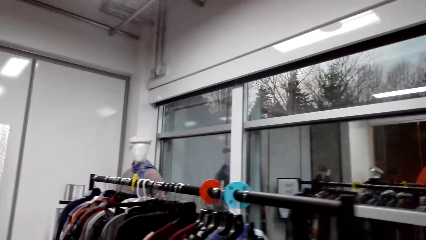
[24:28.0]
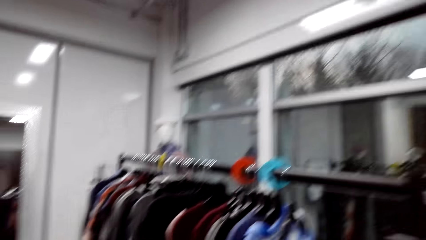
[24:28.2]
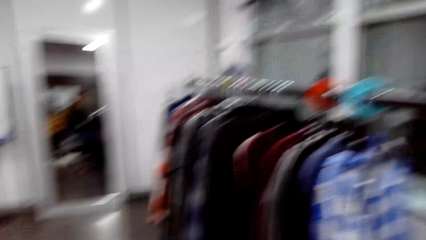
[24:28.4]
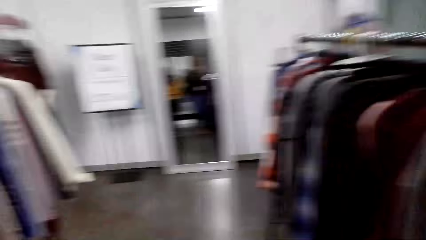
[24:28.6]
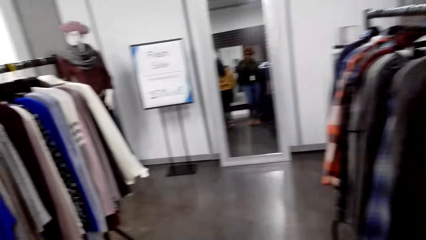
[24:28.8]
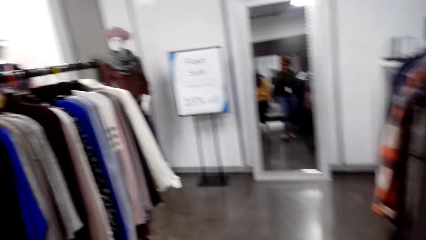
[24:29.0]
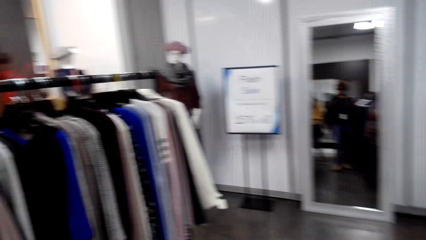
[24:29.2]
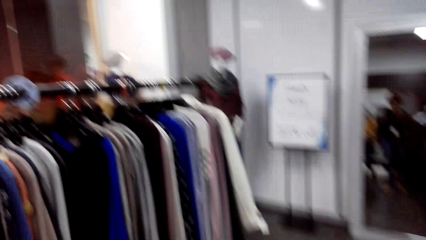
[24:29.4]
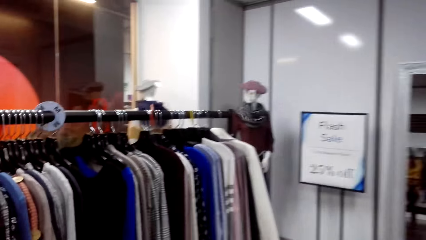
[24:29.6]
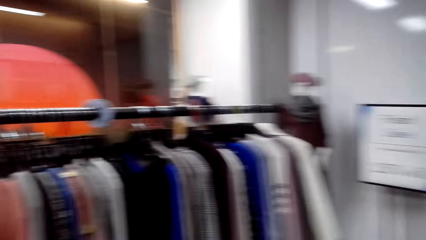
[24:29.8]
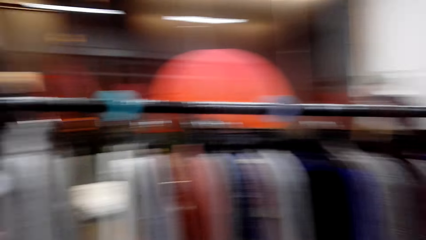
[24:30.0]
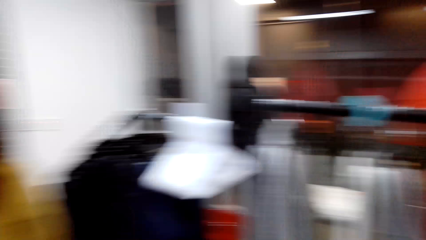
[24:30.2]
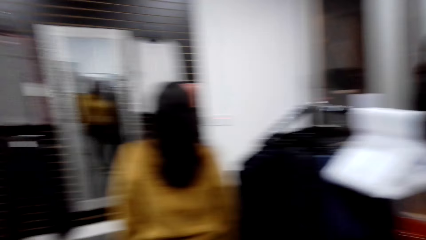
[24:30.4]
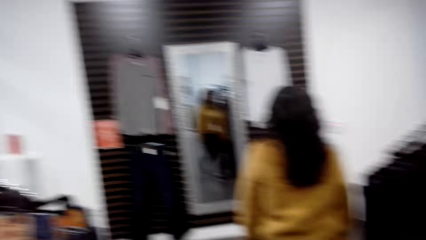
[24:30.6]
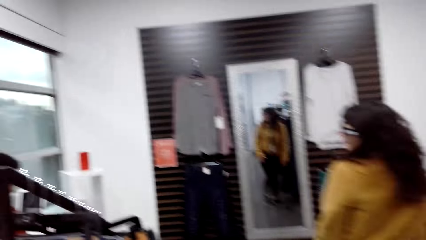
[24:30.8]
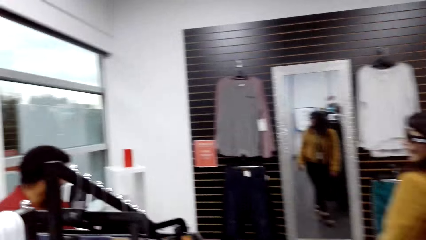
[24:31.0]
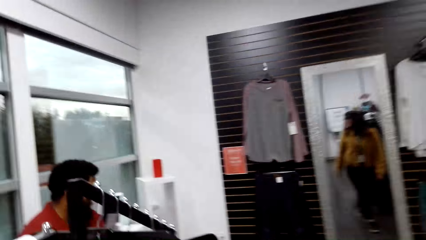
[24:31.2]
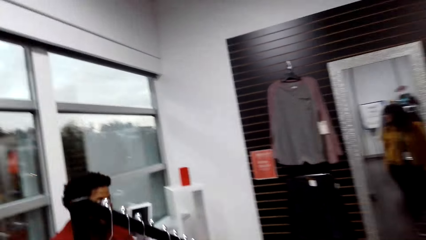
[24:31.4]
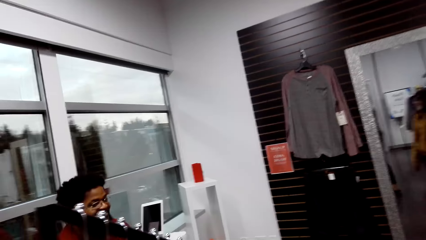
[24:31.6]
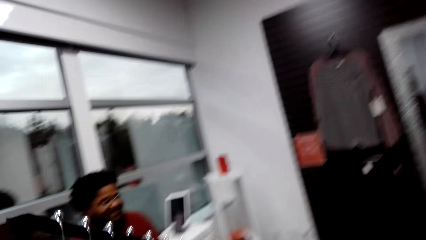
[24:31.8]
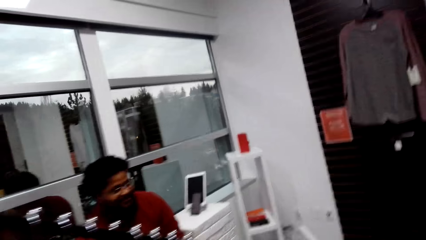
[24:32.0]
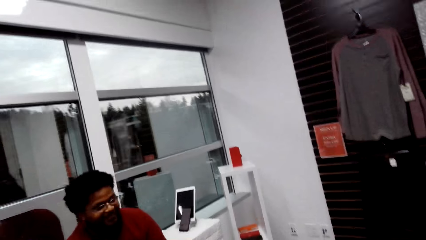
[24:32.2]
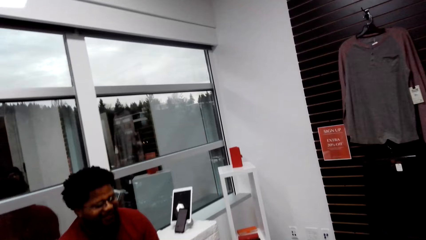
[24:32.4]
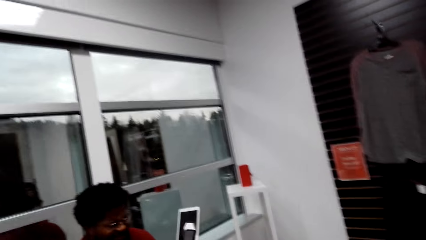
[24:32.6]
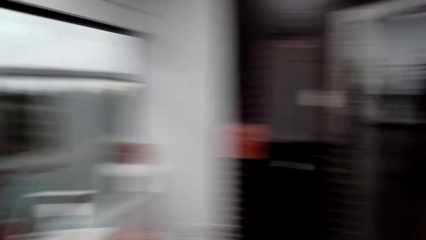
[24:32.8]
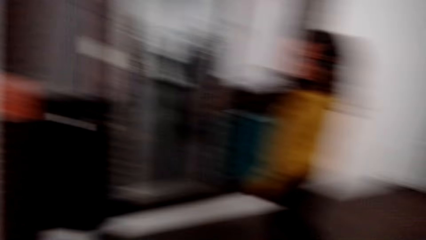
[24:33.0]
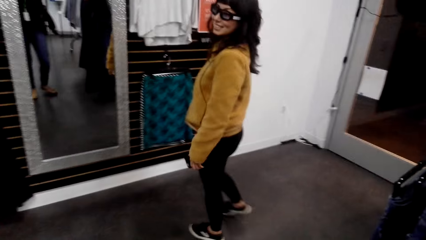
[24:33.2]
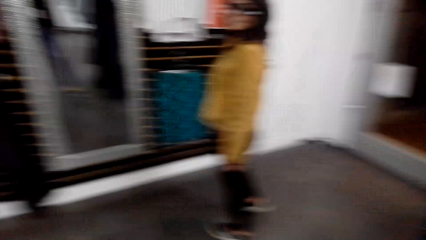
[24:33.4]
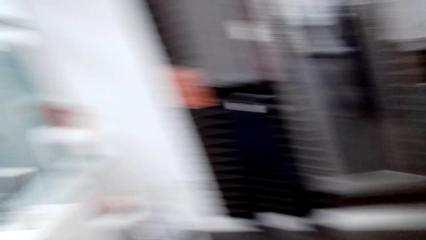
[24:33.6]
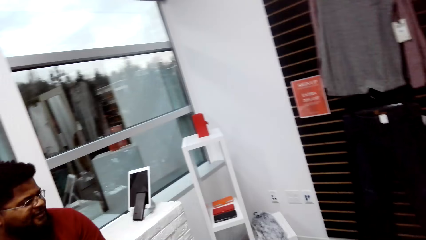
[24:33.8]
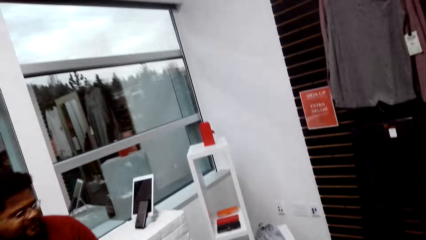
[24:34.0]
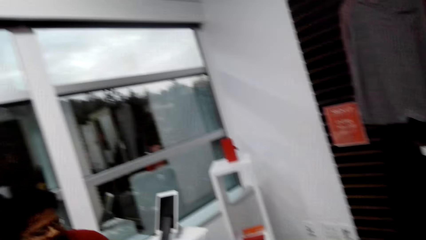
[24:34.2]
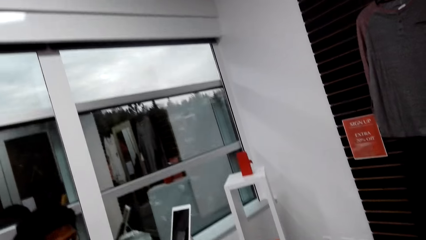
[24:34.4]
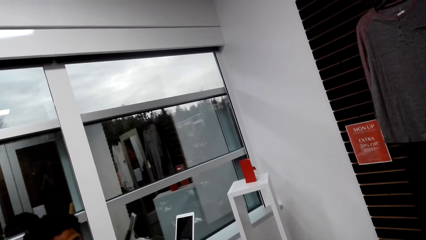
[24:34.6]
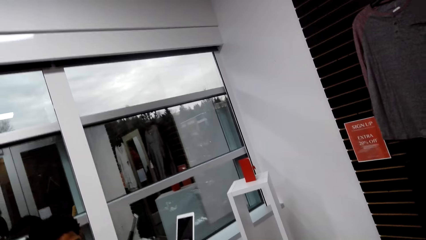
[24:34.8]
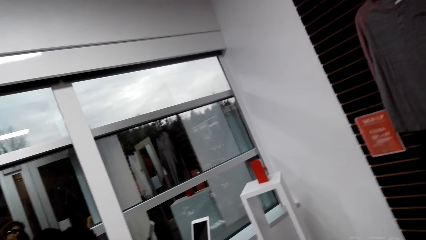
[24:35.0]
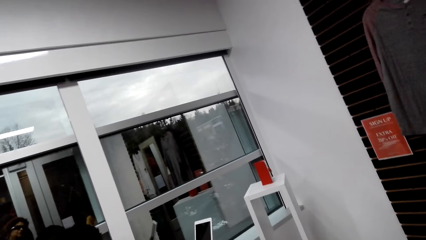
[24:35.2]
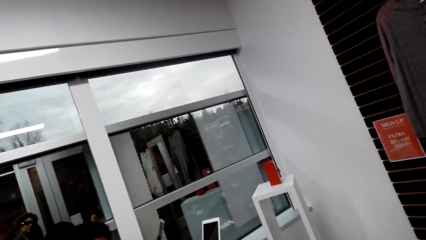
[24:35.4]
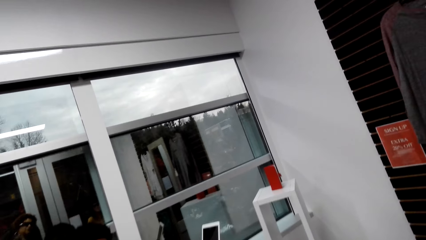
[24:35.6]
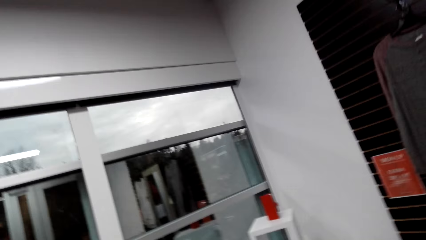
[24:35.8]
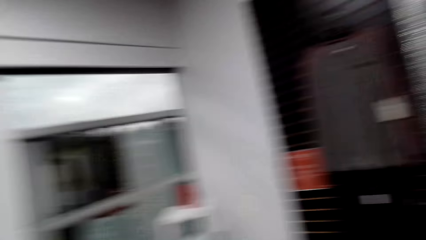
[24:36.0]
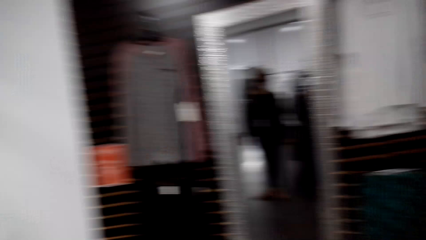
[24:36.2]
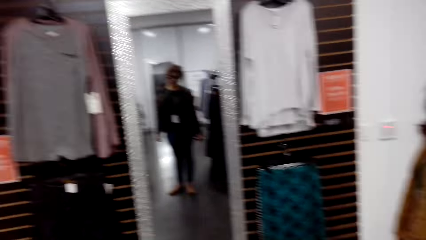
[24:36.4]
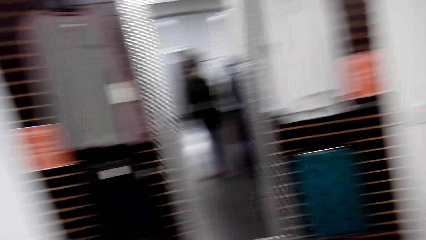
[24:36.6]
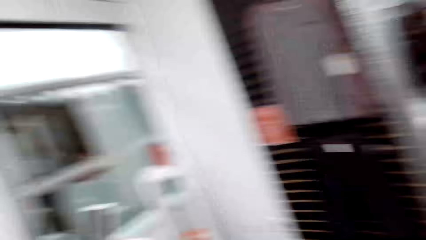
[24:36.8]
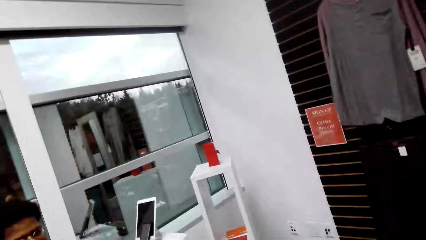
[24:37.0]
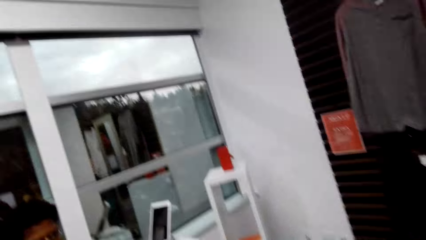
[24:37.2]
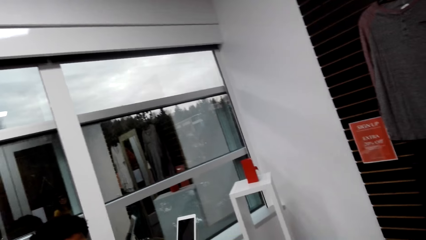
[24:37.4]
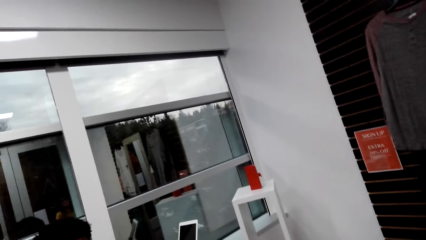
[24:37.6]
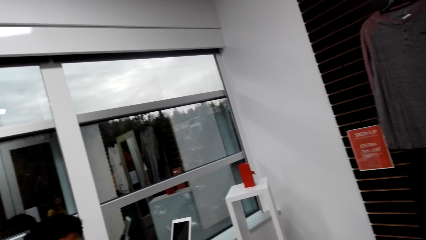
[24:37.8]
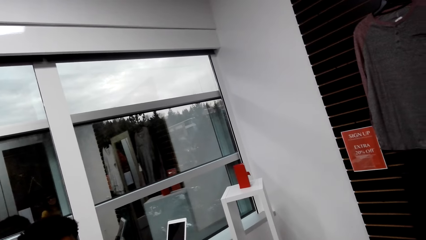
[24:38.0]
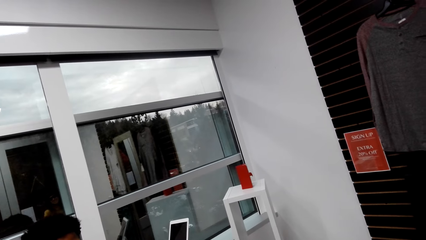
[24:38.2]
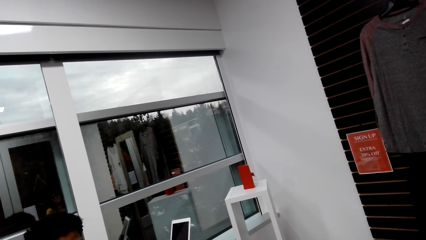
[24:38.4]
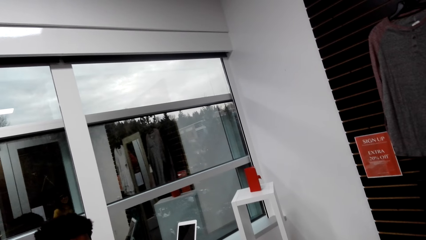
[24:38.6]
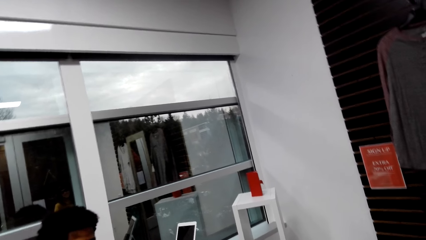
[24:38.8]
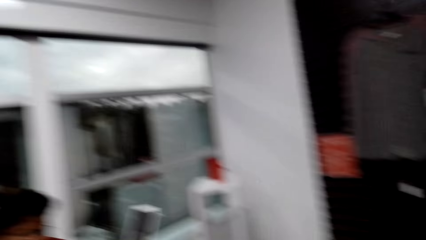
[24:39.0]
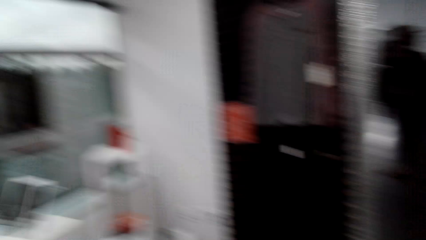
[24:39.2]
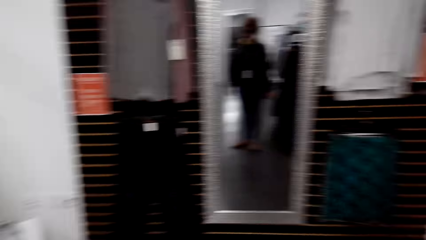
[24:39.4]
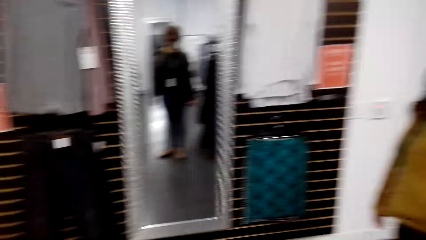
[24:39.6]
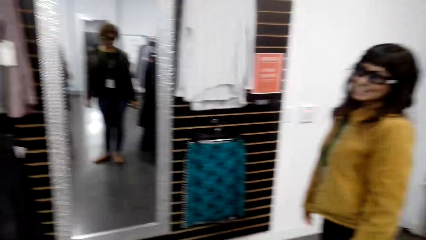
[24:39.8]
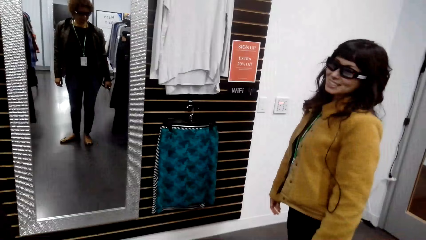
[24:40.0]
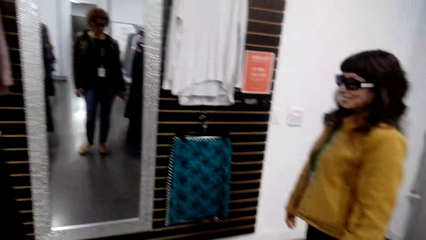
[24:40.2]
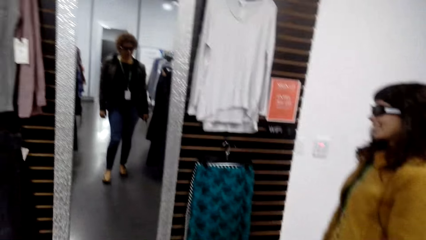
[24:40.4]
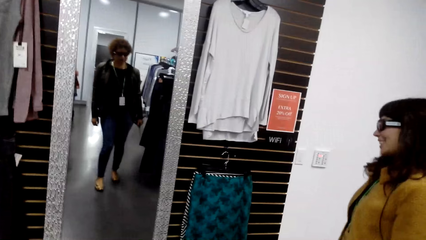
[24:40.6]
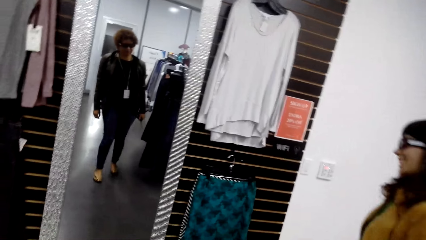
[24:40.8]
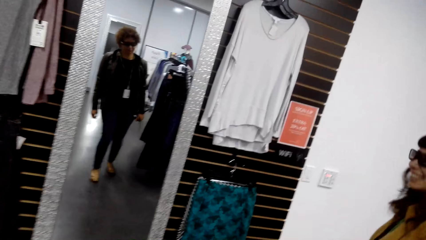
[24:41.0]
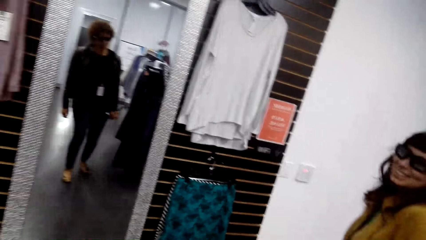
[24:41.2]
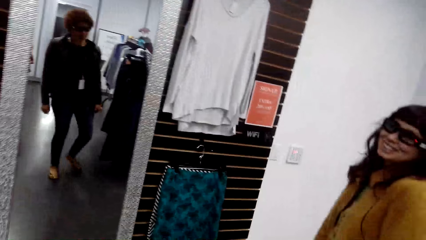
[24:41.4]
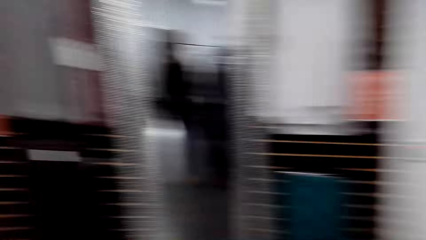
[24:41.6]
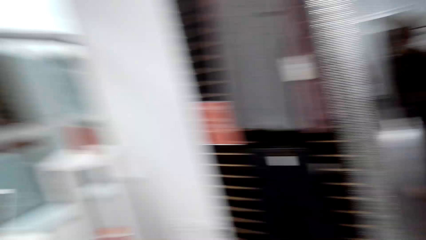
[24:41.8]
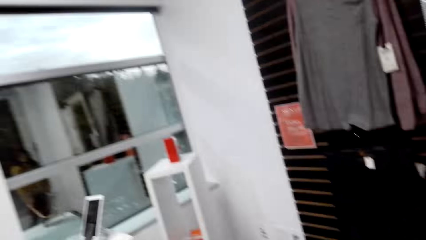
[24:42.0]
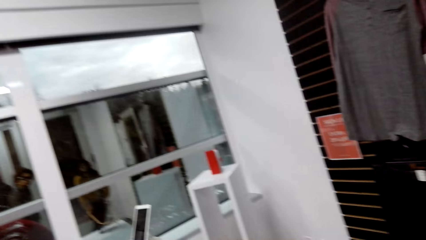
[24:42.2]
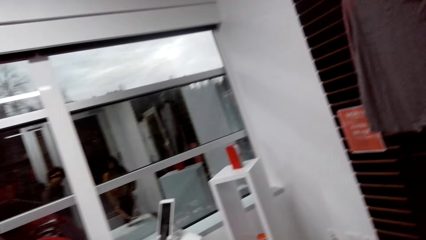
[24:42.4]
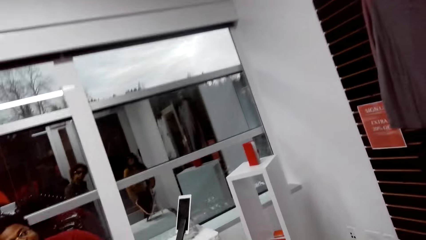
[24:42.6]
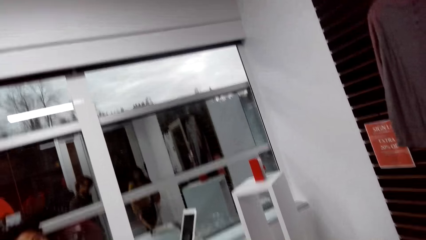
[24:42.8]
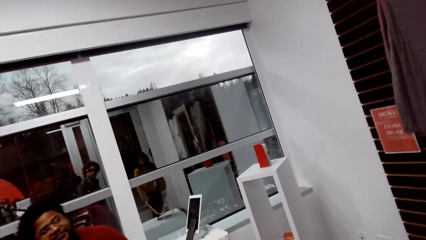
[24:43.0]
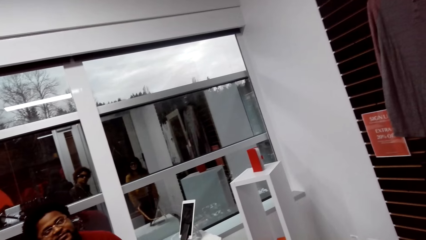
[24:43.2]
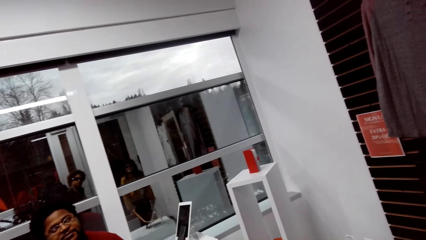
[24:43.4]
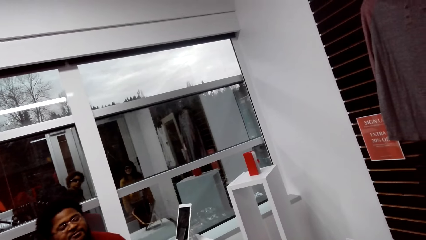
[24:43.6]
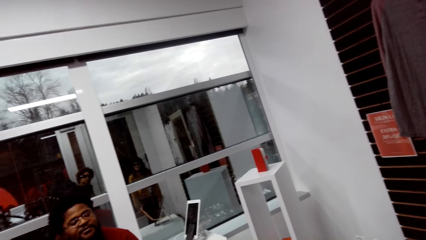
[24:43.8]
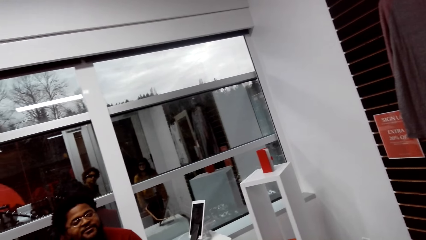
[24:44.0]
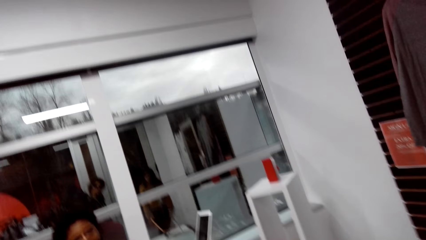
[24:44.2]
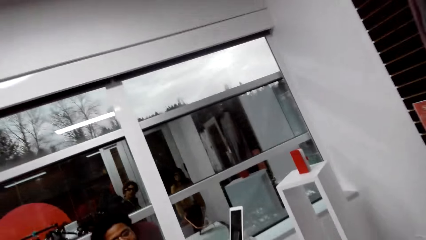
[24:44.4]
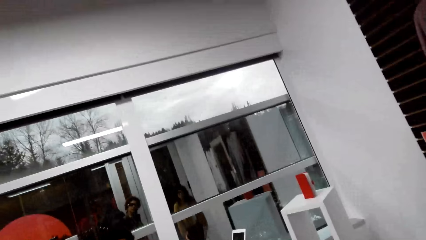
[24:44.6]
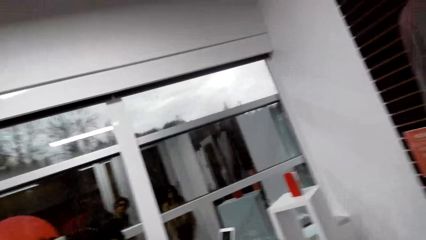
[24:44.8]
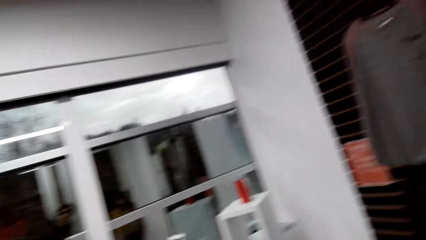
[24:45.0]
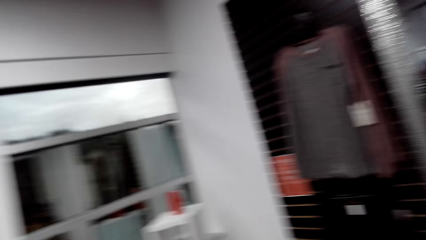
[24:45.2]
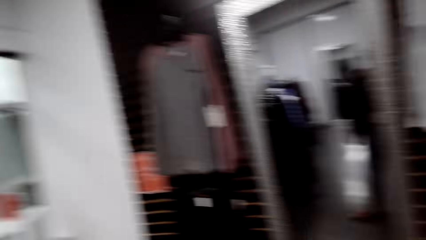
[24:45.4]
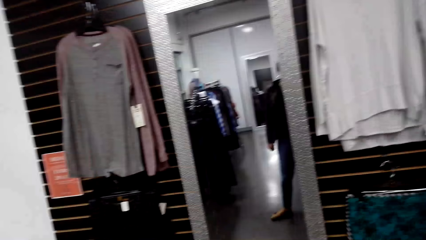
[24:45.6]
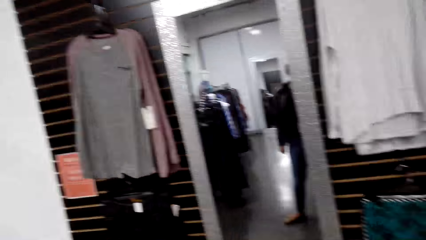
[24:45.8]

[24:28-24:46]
The camera wearer walks and stares around the shop. A person talks. The camera wearer talks. Another person laughs.
